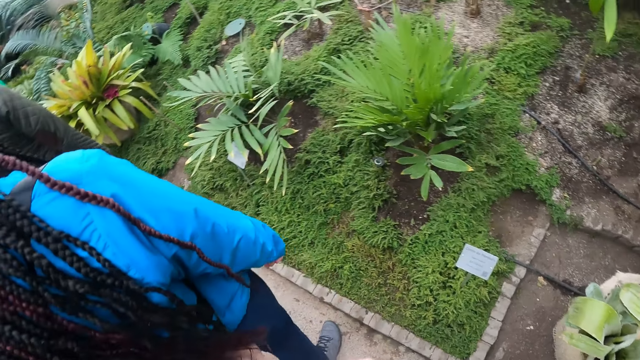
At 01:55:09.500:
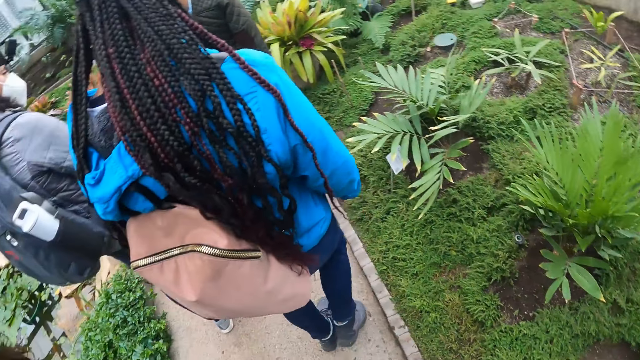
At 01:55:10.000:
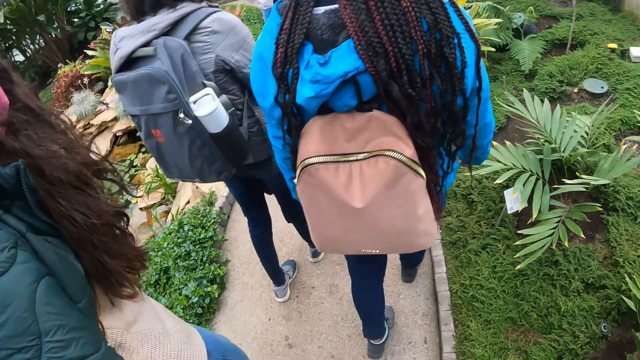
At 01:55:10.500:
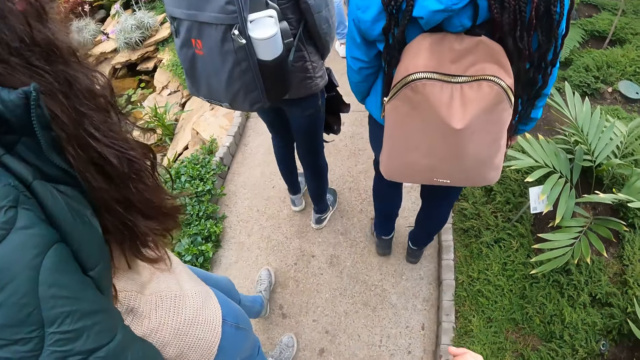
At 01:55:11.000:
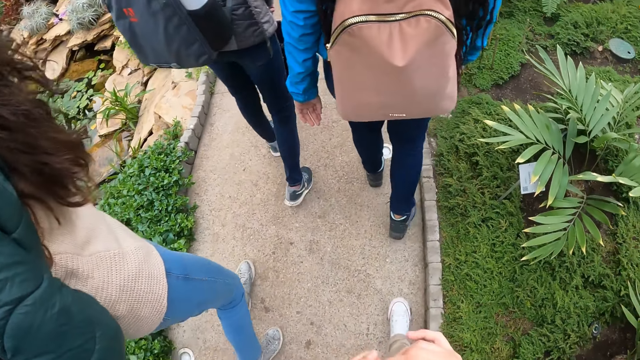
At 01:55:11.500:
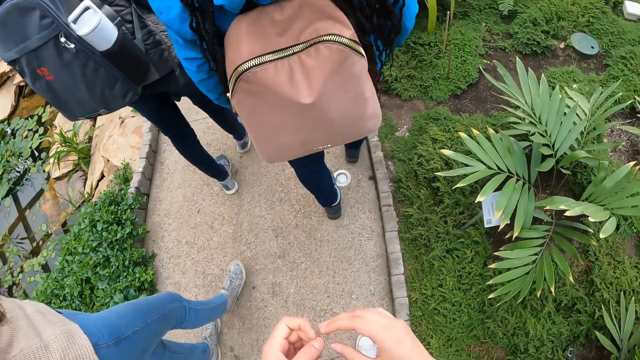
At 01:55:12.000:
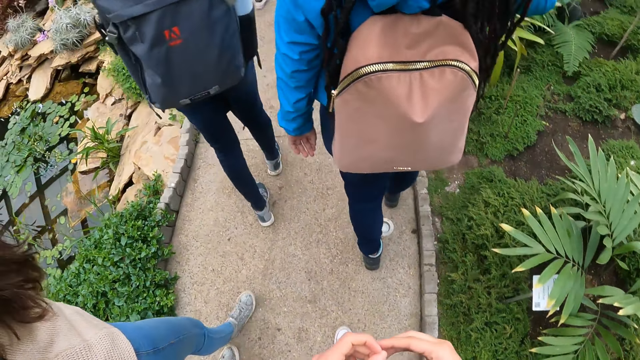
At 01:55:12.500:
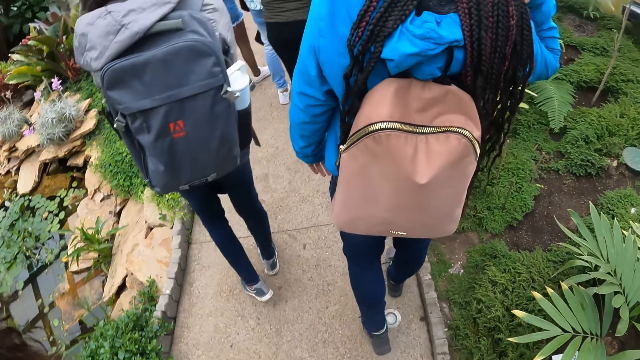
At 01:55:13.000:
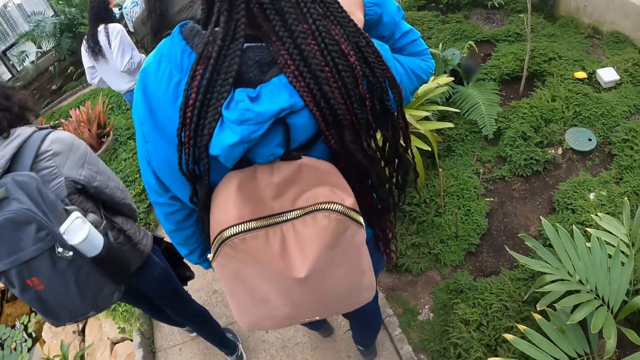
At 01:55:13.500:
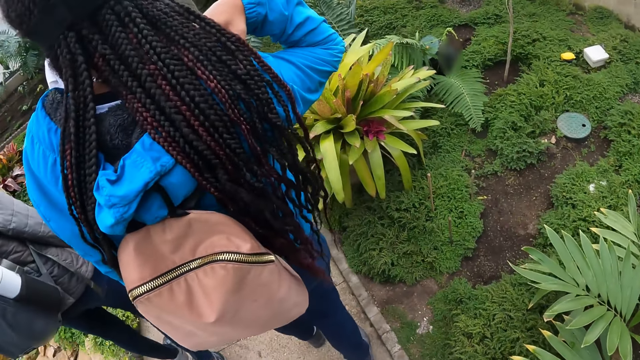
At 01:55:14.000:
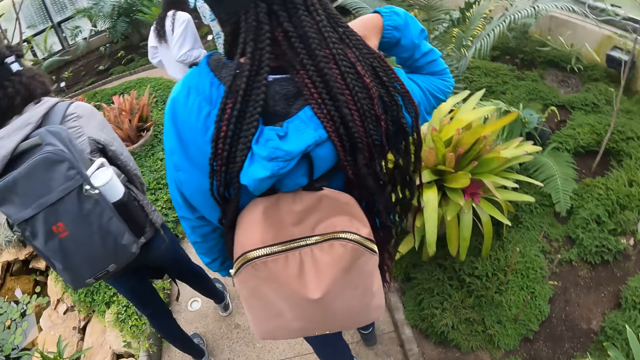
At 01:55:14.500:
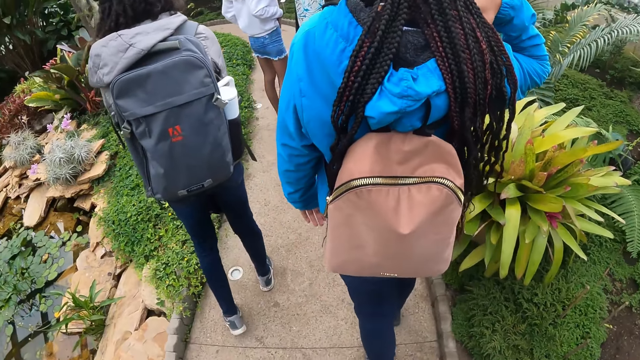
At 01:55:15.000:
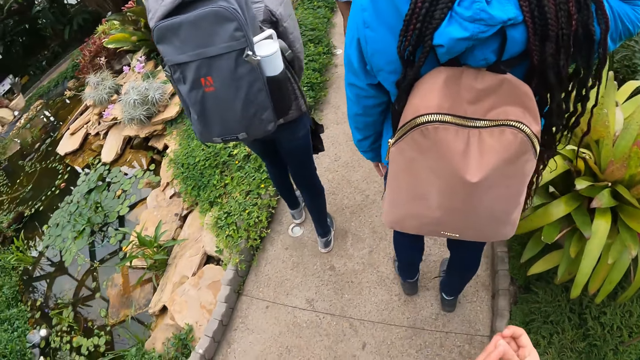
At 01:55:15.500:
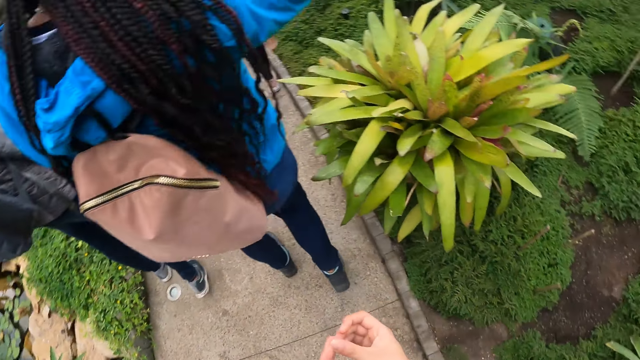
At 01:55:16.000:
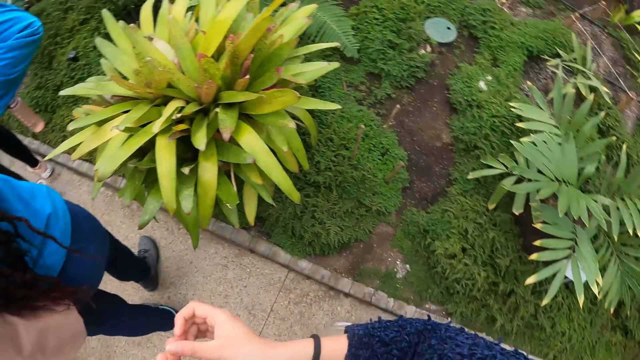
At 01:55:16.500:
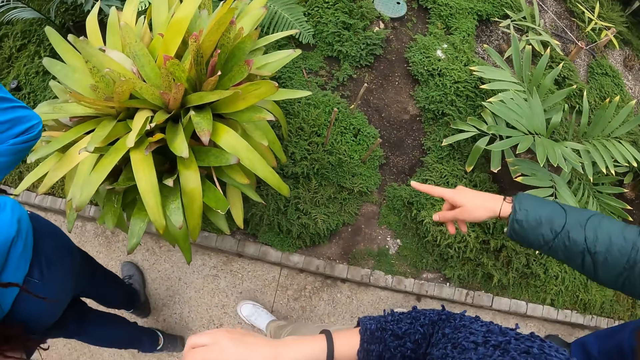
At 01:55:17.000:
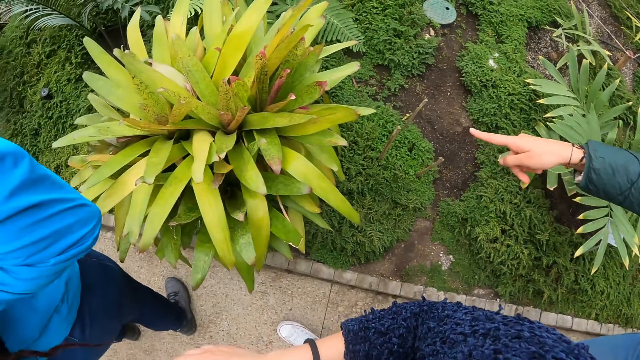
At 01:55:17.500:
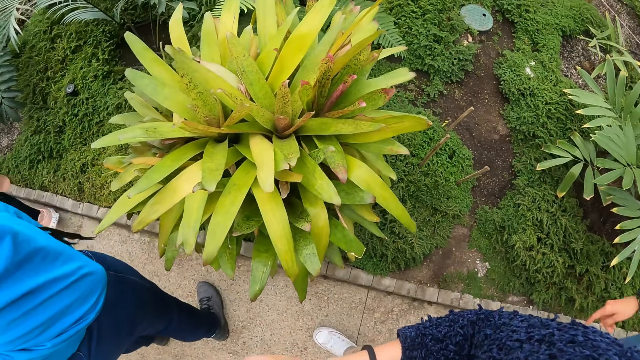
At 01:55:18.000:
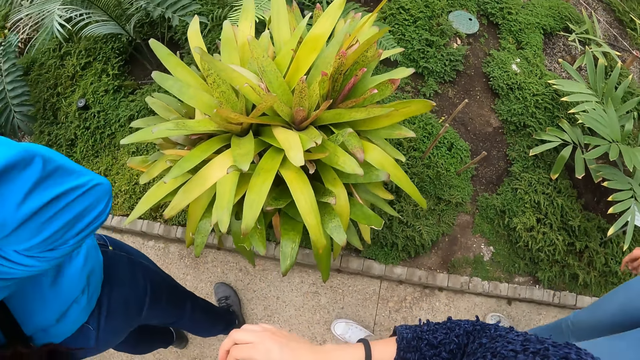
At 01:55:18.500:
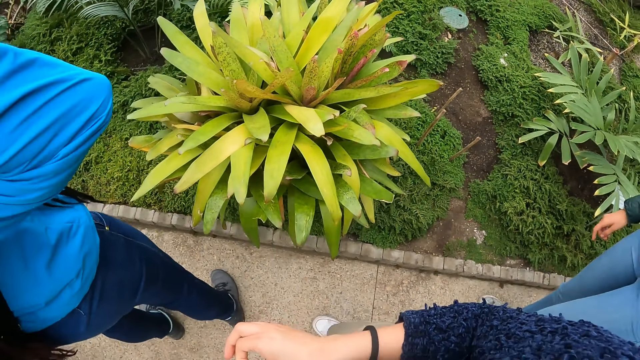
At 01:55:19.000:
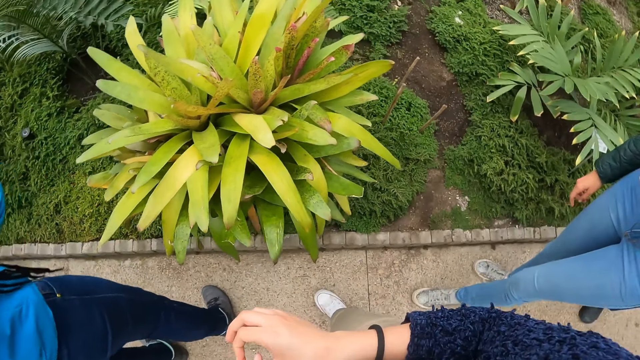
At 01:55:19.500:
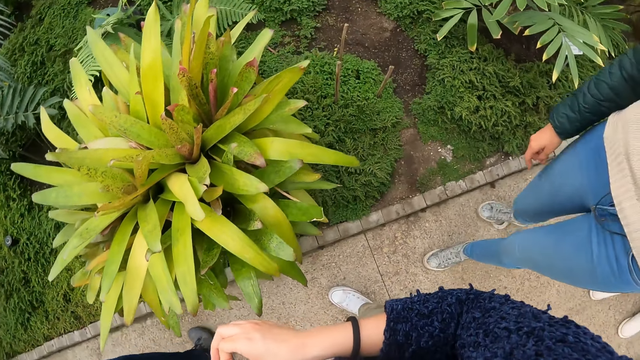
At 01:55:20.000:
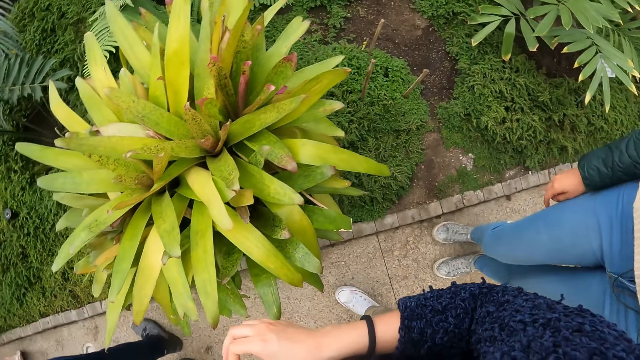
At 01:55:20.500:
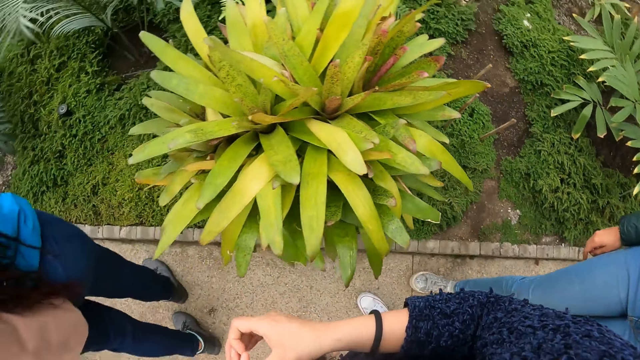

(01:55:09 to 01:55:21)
The camera wearer walks on the pathway.

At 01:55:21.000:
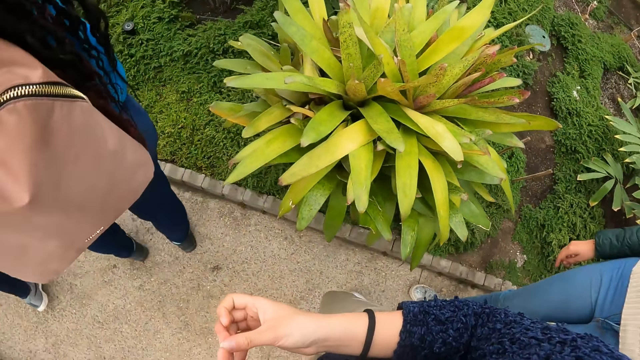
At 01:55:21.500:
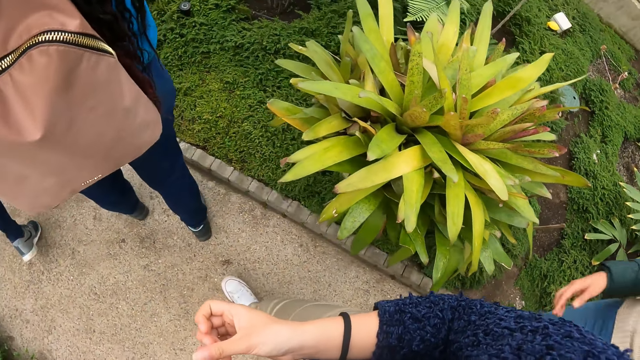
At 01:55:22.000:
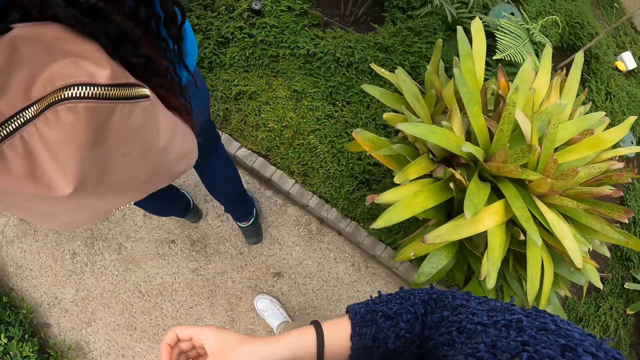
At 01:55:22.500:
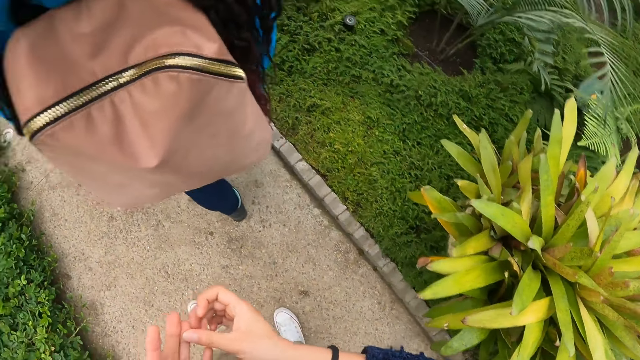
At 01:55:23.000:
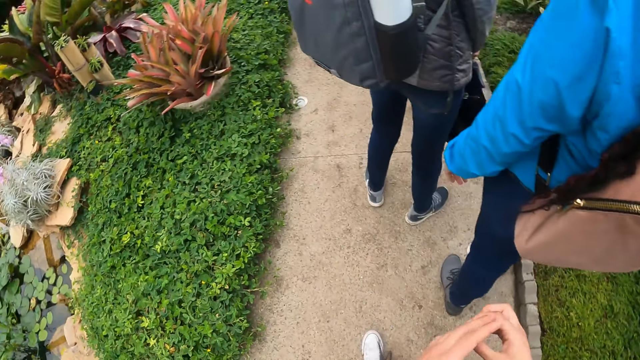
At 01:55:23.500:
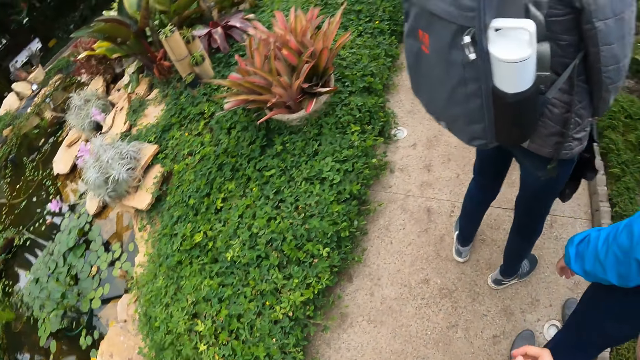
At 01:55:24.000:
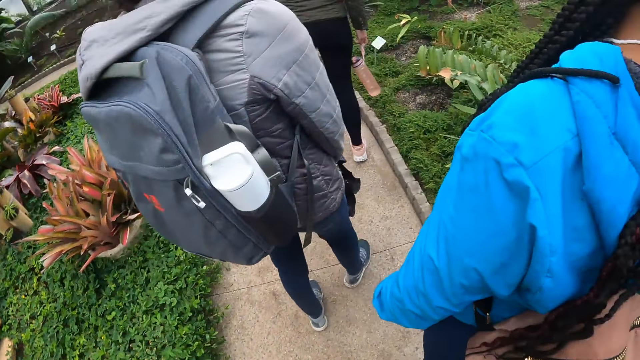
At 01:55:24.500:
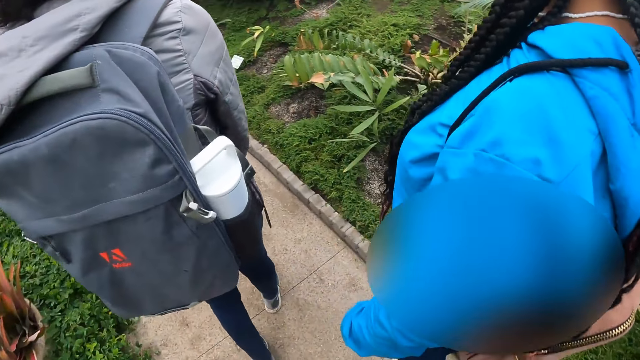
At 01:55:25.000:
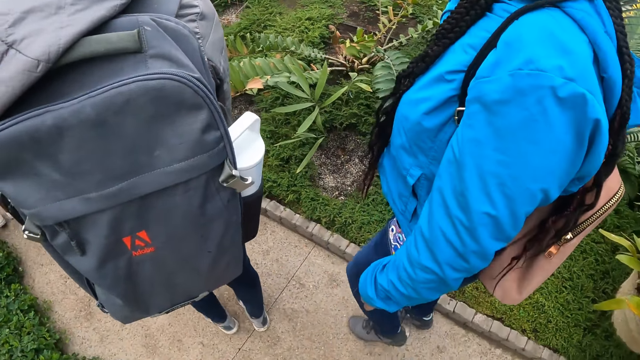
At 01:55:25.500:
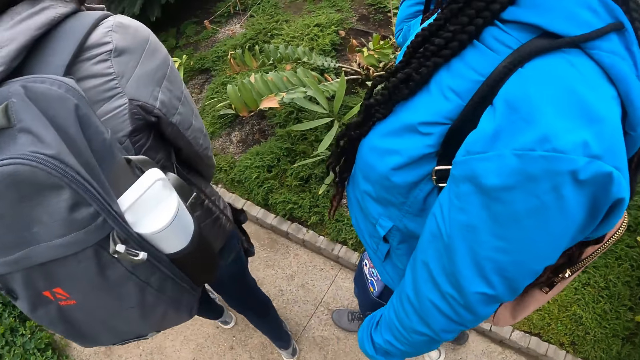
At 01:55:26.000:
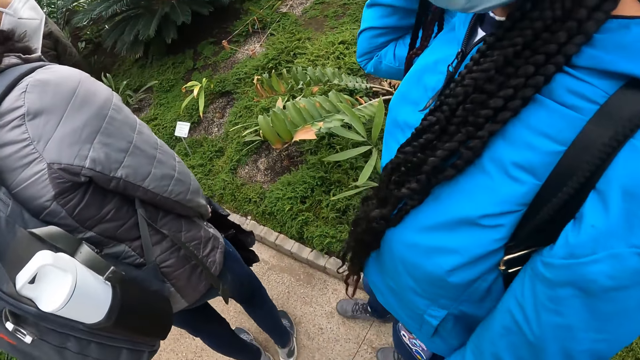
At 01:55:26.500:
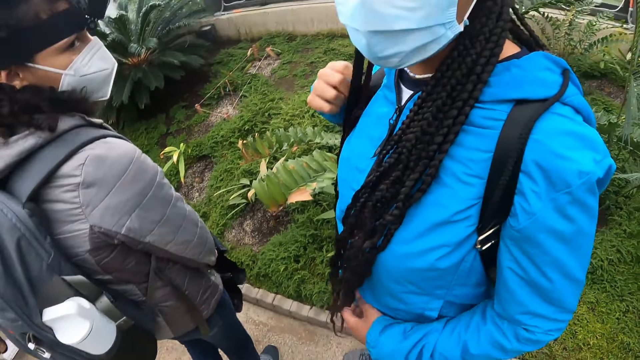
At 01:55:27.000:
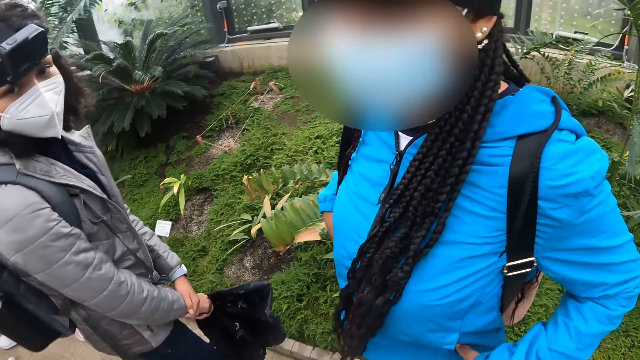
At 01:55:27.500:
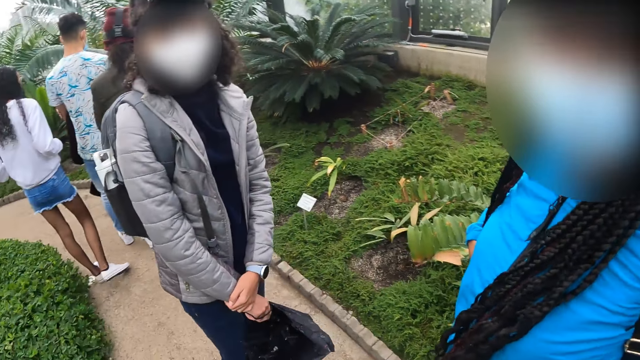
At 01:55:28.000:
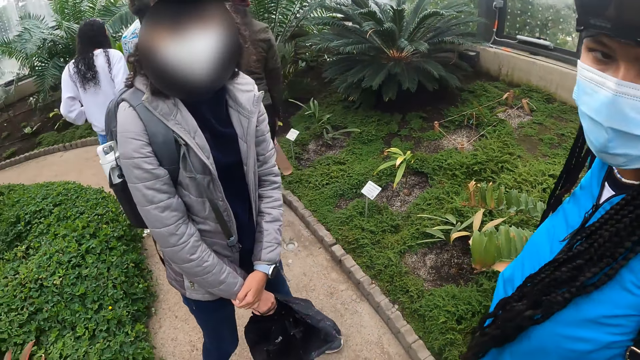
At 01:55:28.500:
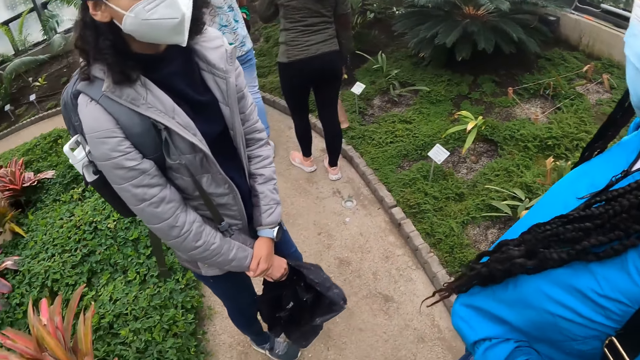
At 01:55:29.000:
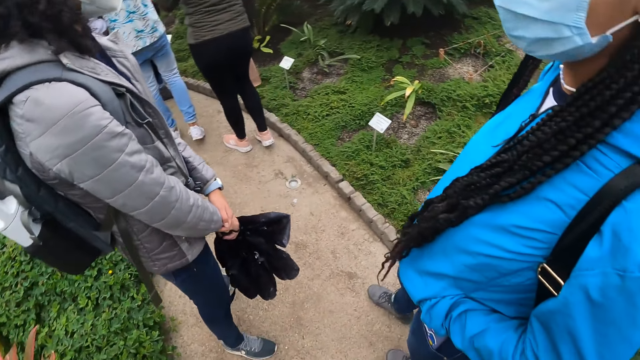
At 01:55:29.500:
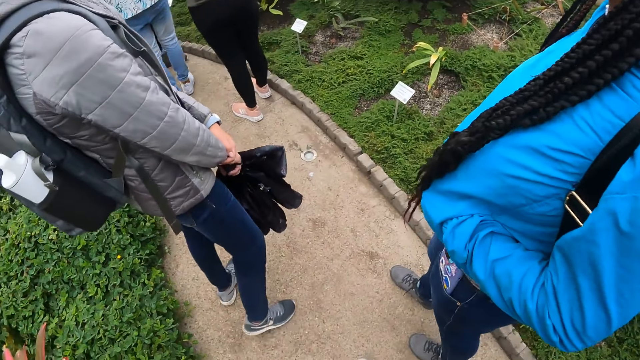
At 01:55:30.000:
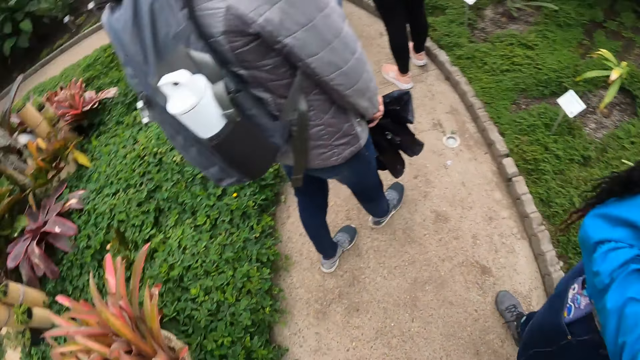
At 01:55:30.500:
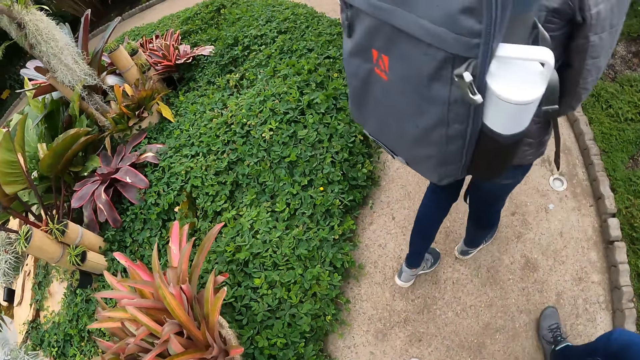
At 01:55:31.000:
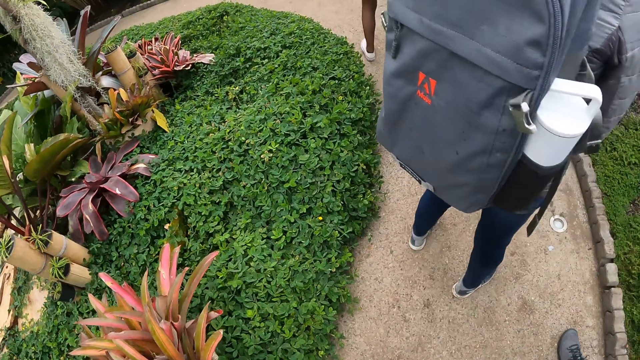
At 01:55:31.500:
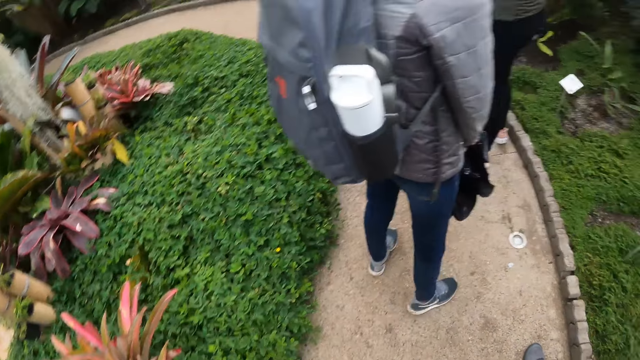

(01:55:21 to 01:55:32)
The camera wearer interacts with a woman and another woman in the garden.
